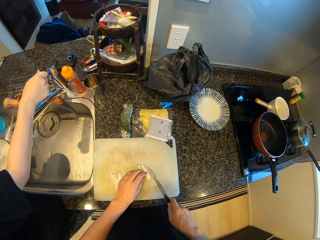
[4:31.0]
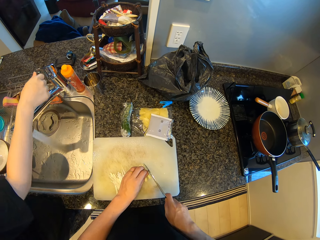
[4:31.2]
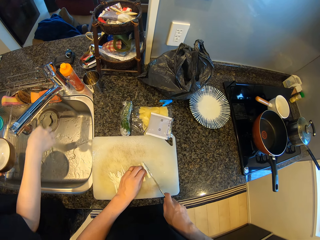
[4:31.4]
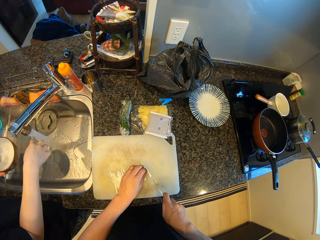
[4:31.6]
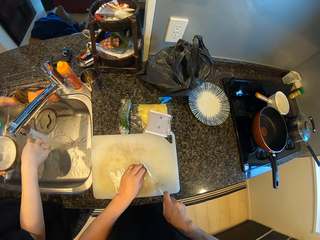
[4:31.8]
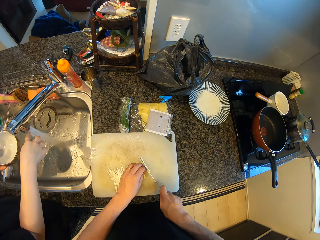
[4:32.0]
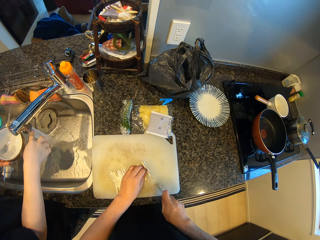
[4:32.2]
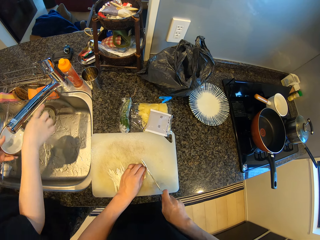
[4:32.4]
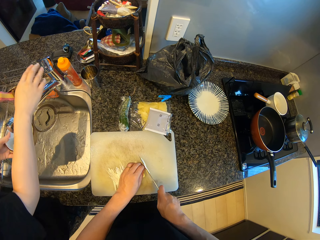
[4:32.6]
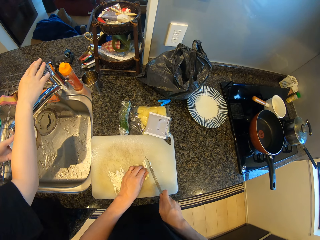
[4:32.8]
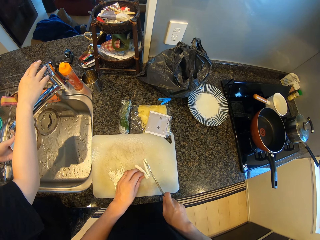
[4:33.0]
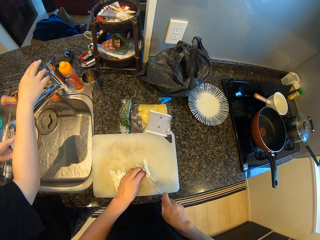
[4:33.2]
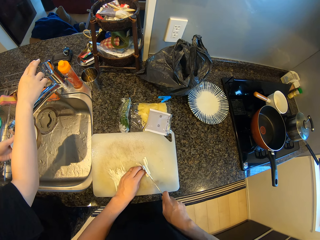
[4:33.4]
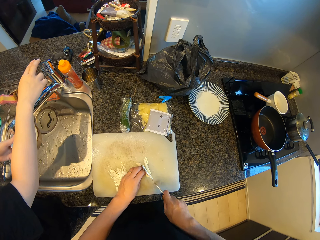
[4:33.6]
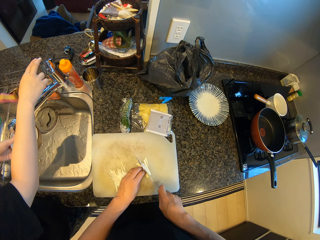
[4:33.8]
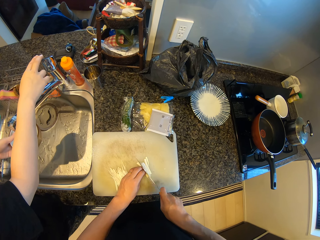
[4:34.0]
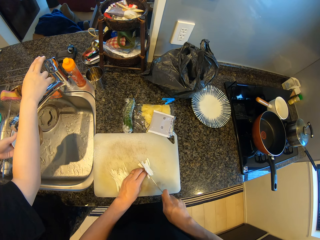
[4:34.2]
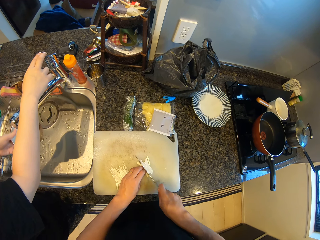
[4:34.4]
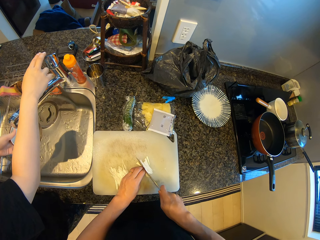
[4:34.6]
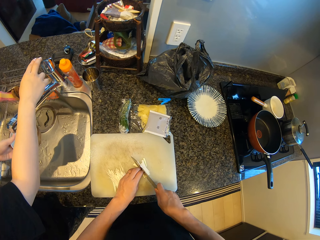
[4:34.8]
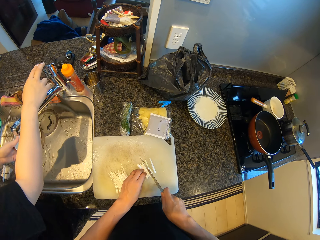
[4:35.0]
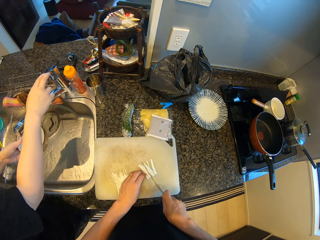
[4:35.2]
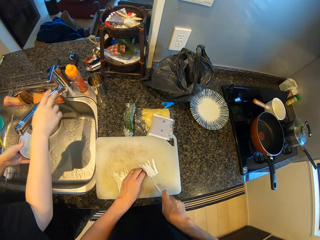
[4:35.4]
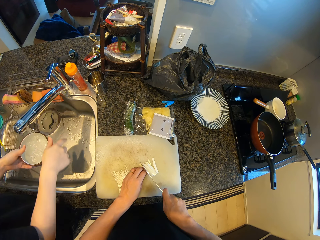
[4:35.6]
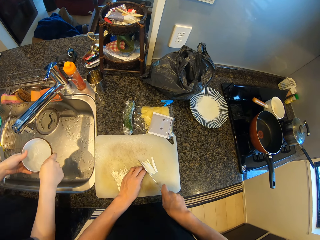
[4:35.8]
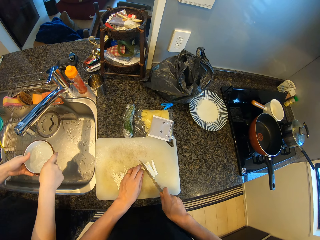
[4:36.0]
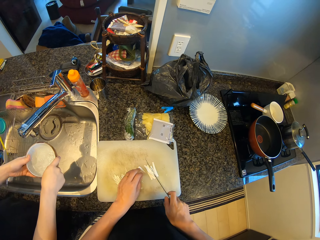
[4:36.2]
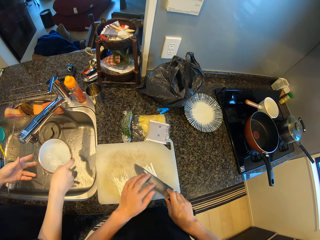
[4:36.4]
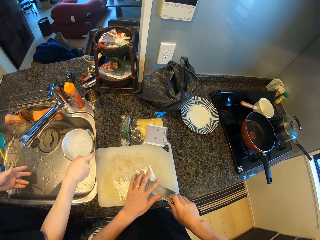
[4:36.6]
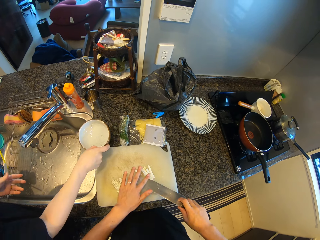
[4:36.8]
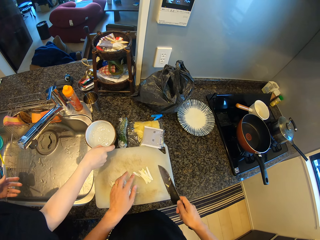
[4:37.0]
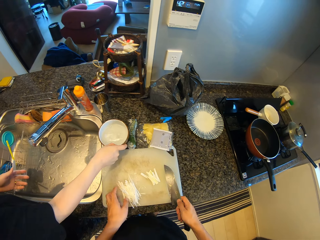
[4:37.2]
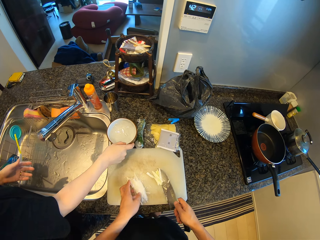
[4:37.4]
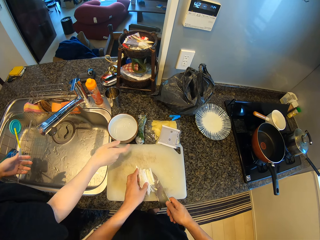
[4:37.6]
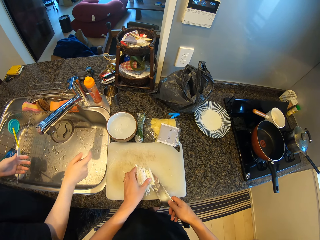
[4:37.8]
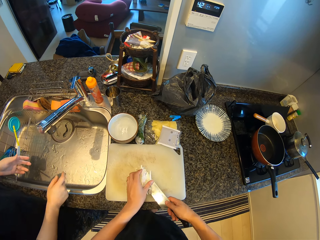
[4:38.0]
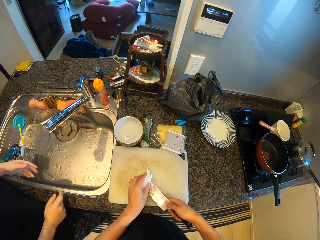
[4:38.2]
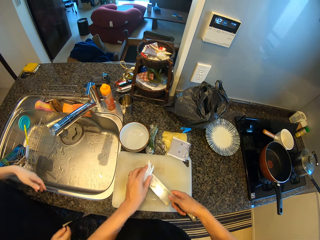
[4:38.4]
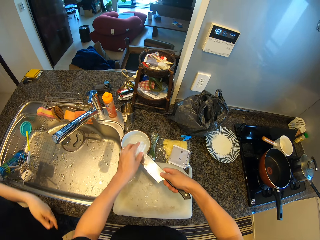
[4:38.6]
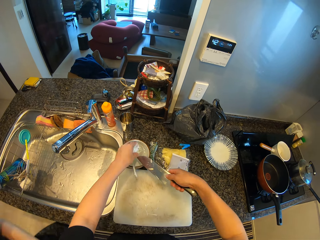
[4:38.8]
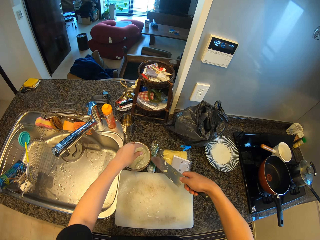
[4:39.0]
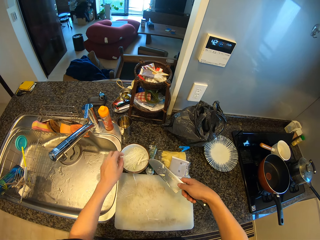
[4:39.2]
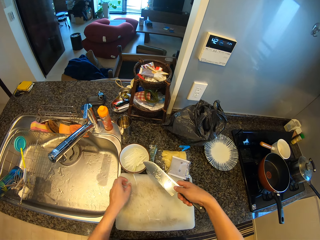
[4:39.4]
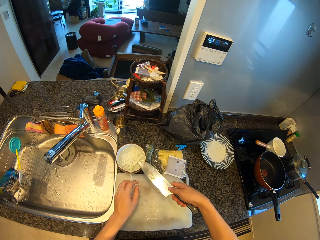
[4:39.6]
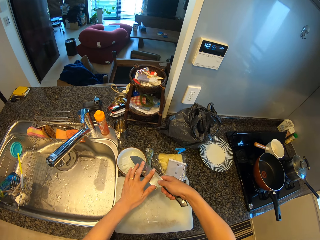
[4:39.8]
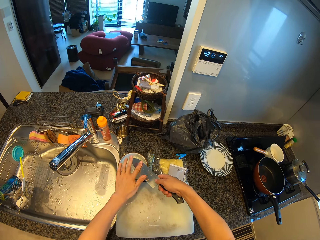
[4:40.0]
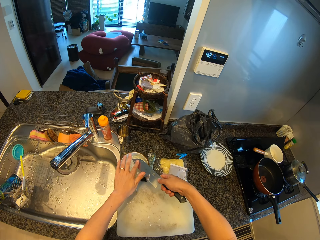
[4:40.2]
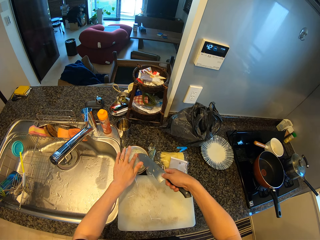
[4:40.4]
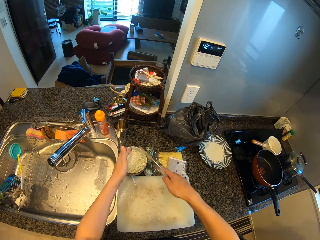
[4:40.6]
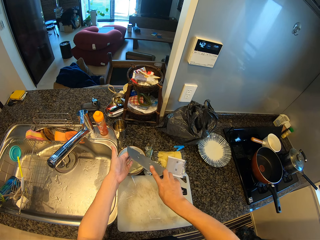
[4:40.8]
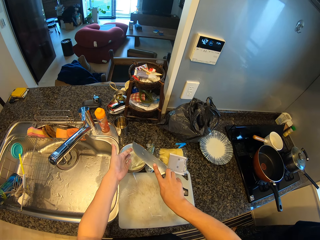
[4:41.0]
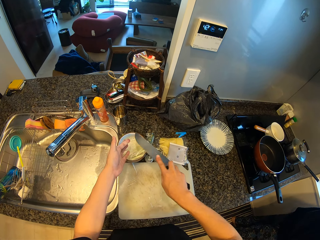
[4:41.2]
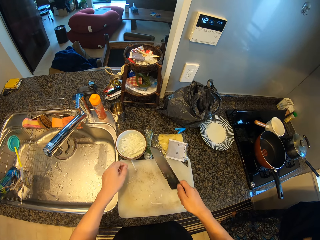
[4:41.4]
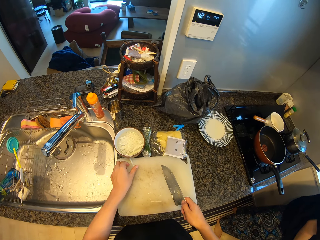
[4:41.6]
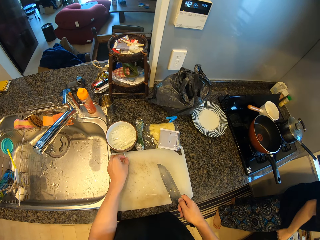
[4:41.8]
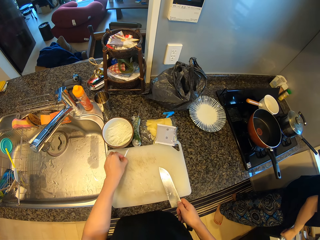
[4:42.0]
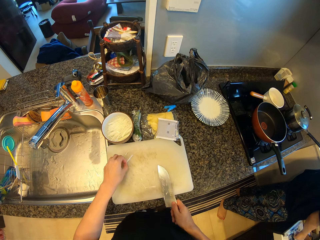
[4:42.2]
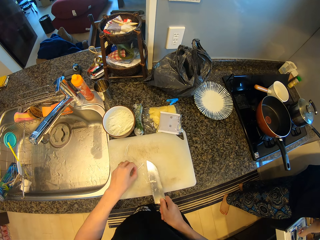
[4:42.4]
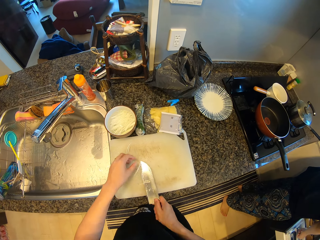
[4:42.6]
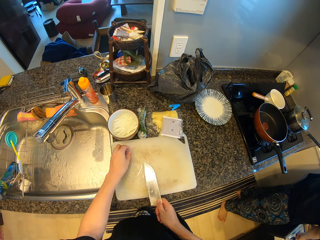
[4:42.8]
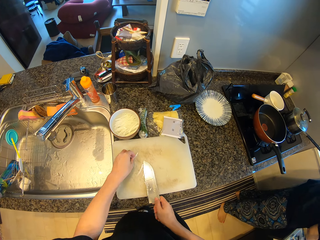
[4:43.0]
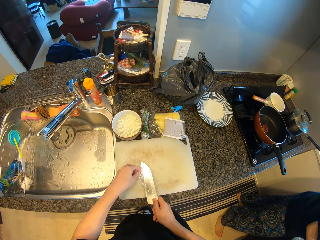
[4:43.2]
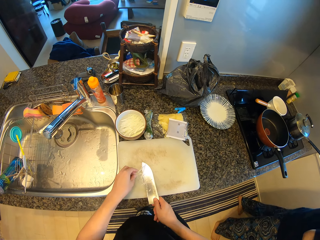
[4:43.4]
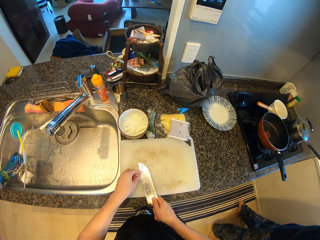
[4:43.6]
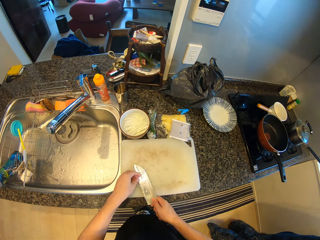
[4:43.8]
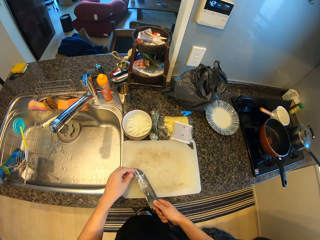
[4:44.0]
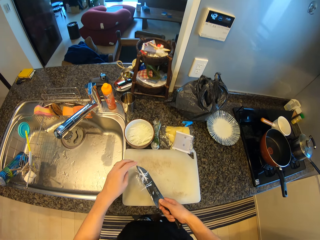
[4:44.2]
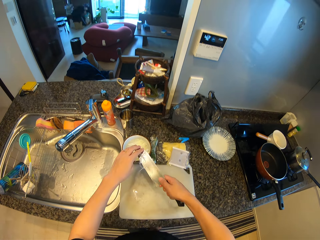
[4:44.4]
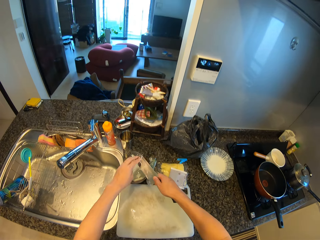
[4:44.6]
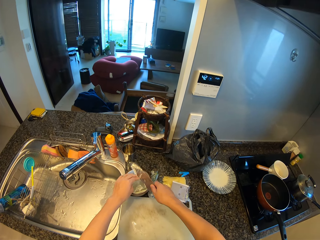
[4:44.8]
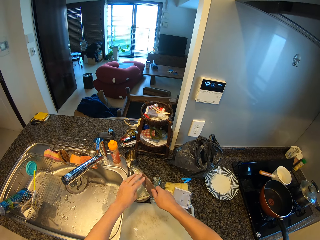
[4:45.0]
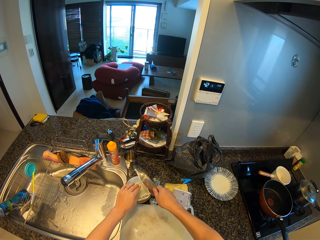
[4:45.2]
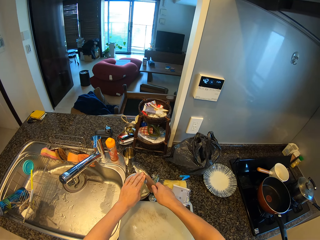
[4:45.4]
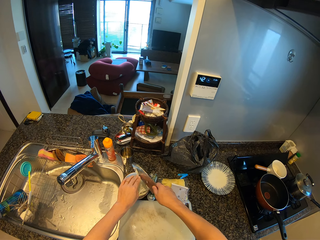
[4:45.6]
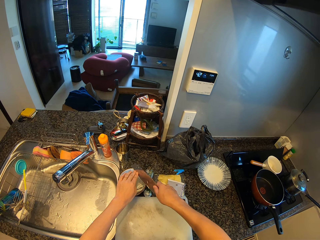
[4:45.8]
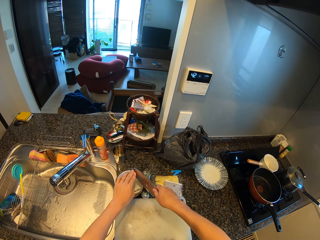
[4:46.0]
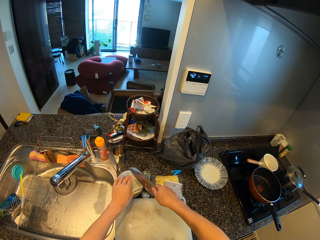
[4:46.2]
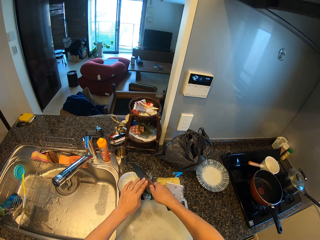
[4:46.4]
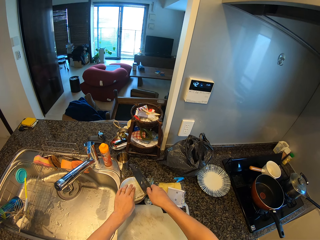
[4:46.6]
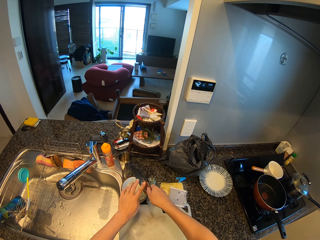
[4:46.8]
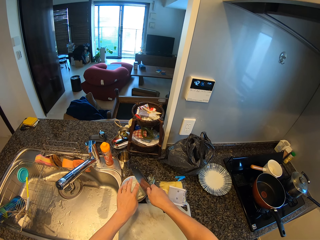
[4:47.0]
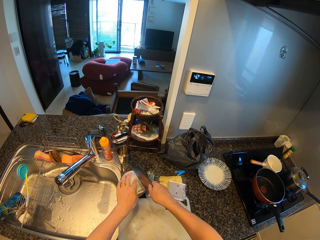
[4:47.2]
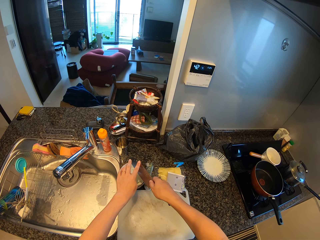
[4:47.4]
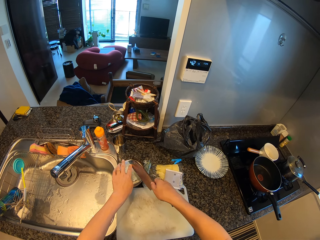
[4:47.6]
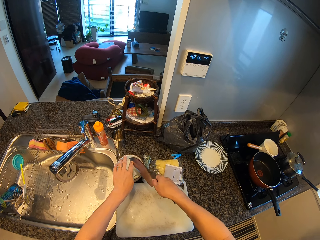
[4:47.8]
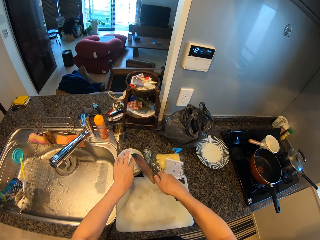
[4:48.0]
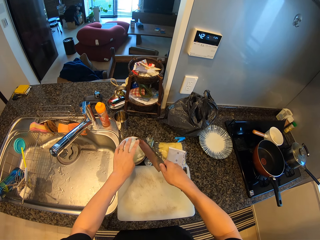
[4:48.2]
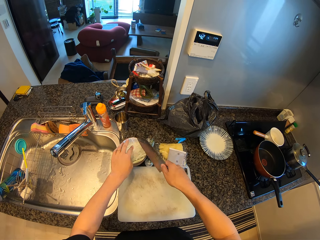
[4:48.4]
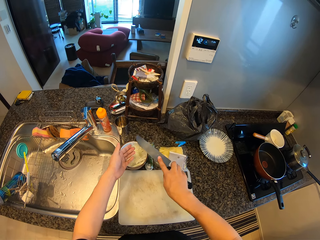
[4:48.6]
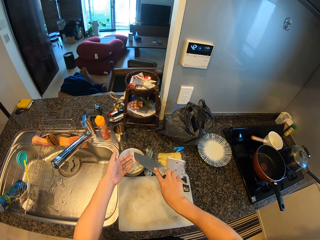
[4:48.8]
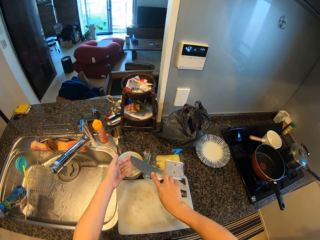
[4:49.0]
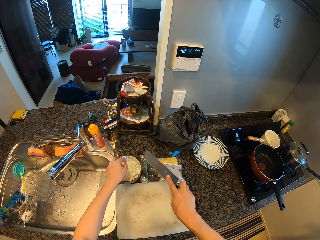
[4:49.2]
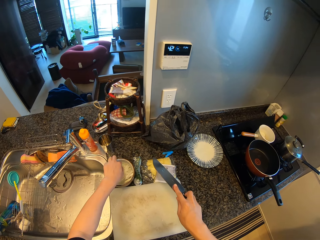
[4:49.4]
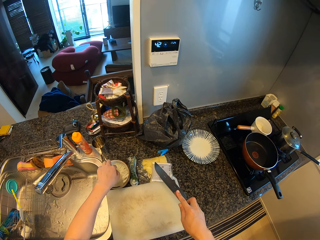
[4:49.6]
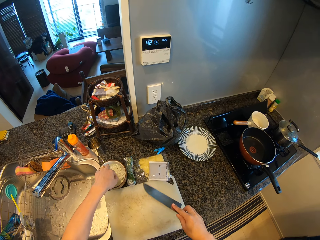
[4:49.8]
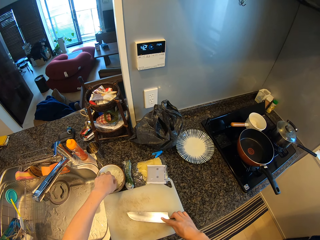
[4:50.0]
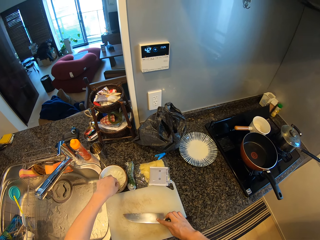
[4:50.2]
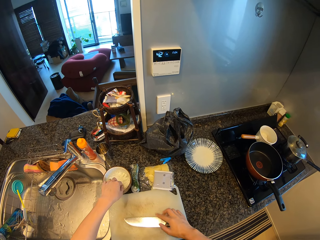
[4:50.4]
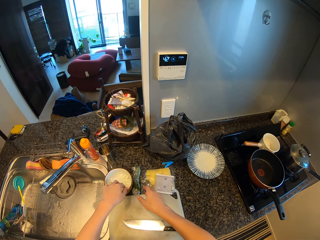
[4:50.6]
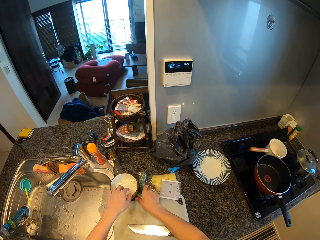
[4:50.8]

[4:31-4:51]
A person opens the sink tap. The person fetches water with the bowl as he touches the sink tap. The camera wearer cuts the spinach. The person closes the tap. The camera wearer closes the sink tap. The person puts the bowl with water down. The camera wearer removes some pieces of onions from the knife. They drop the bowl of water. The person walks. The camera wearer pours the pieces of onions in the bowl with the knife. They remove pieces of onion from the knife. The person arranges the cutlery. The camera wearer removes pieces of onion from the knife into the bowl. They wipe off white carrots from the knife with a hand. They put down the knife on a chopping board.

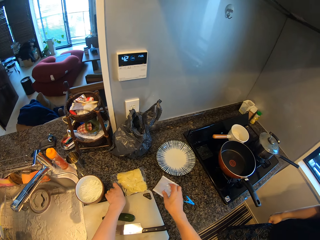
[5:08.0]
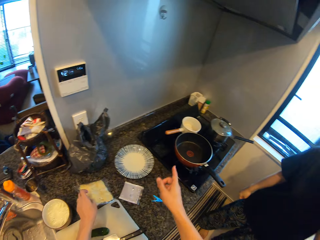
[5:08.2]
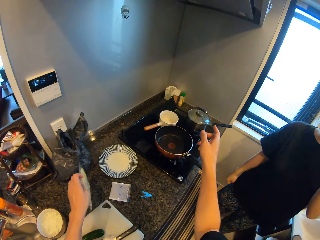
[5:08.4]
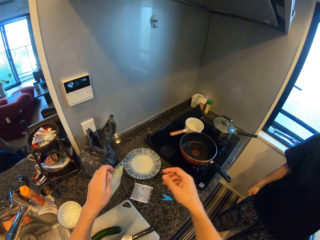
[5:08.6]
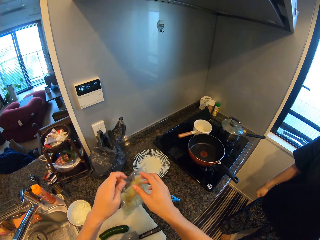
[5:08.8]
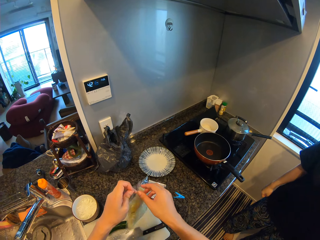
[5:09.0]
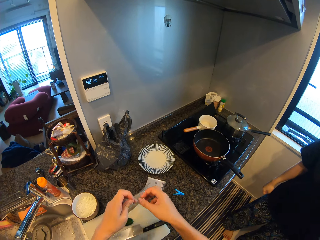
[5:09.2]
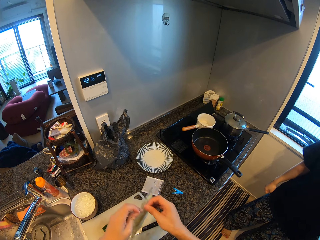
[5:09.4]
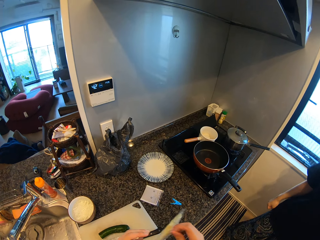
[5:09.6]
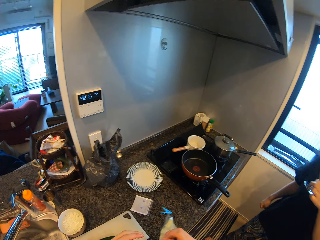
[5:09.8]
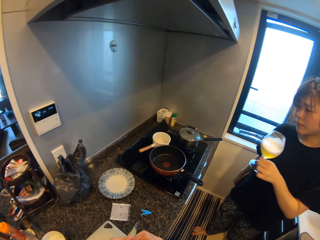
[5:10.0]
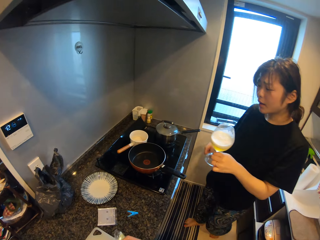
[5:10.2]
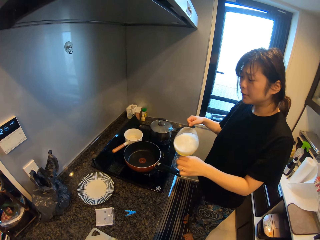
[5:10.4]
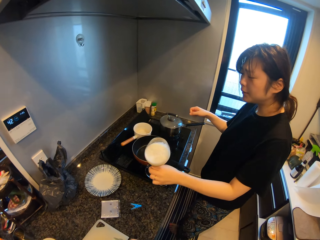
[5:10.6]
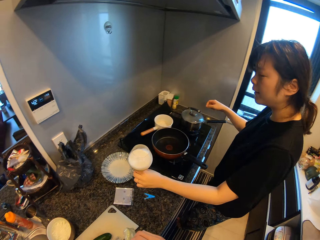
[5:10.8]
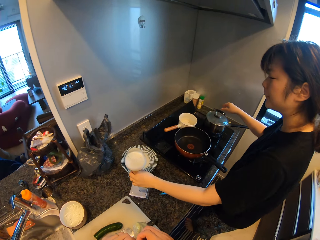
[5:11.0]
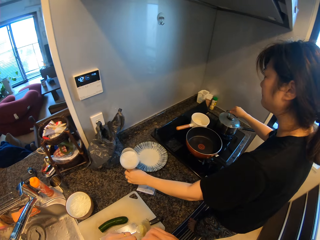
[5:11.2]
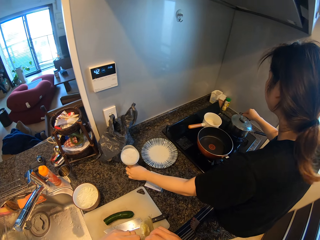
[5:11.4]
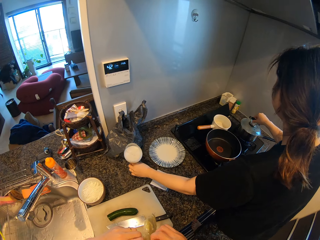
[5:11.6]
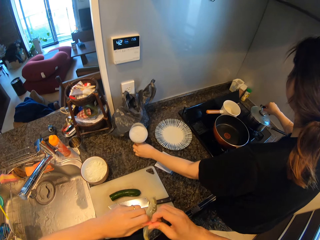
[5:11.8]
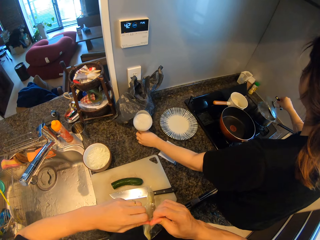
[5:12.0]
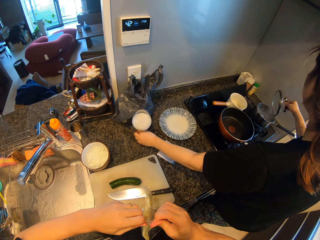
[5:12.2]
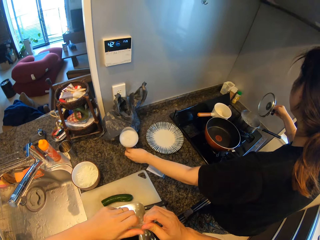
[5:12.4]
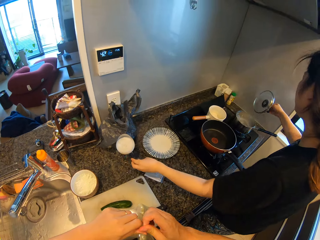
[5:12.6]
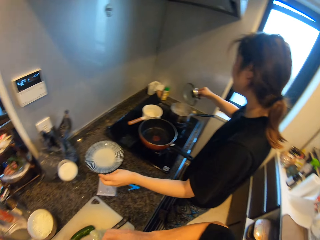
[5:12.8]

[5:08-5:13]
The camera wearer moves a piece of paper on a kitchen counter. They pick up the piece of paper from the kitchen counter. They unwrap the piece of paper with a hand. They look around the kitchen. A lady puts a glass on the kitchen counter. The lady opens a lid from a cooking pot on the cooker.
